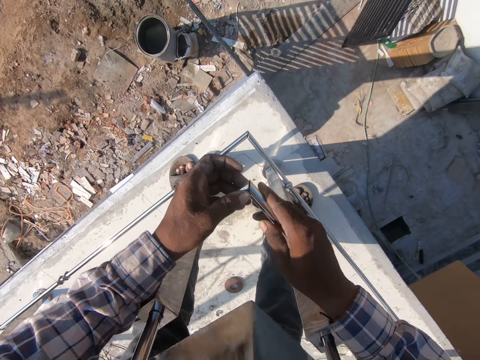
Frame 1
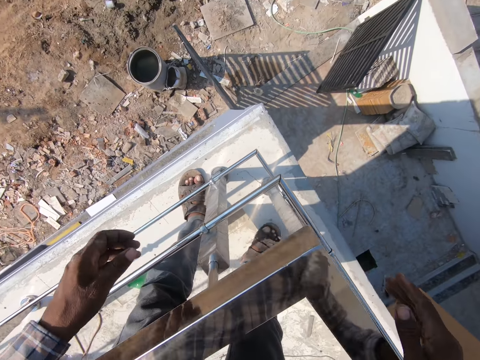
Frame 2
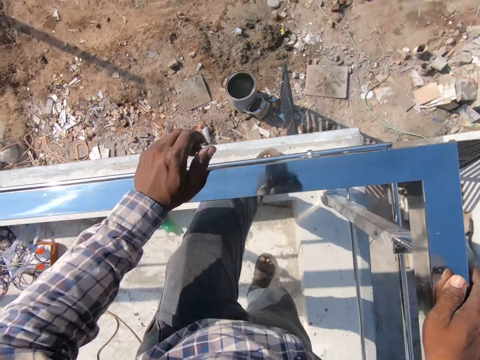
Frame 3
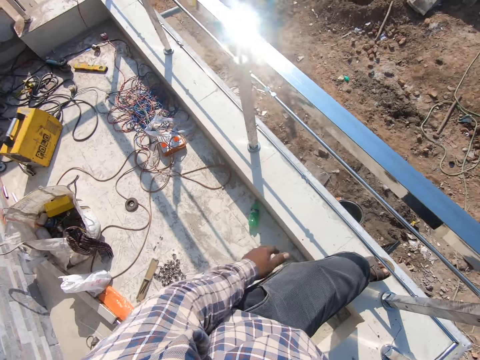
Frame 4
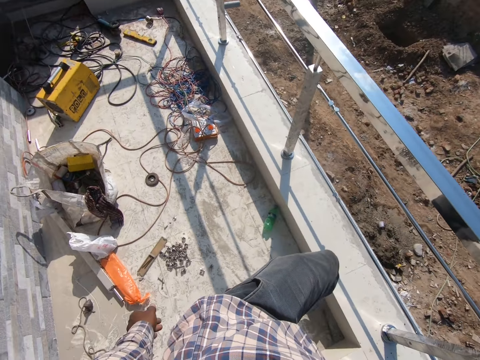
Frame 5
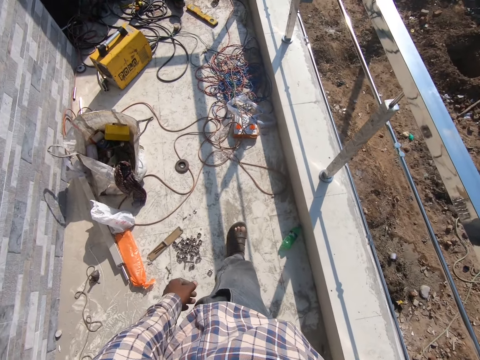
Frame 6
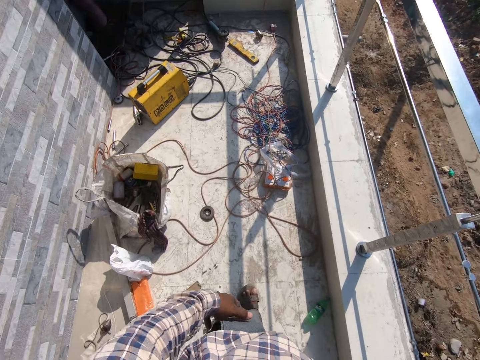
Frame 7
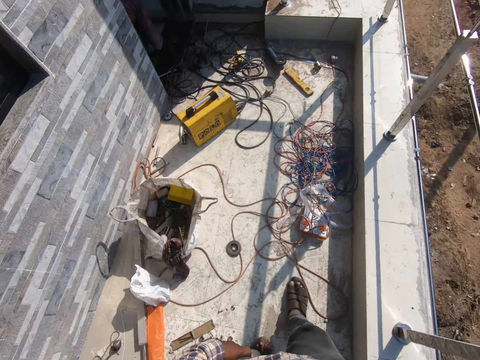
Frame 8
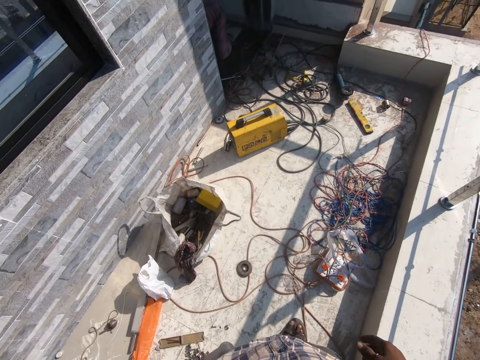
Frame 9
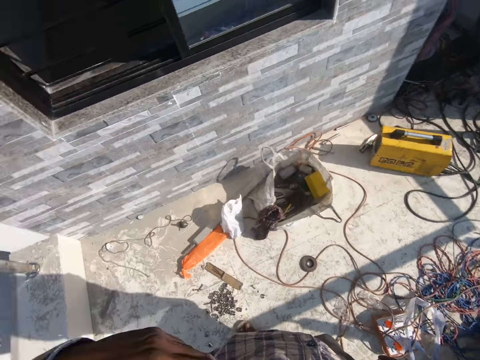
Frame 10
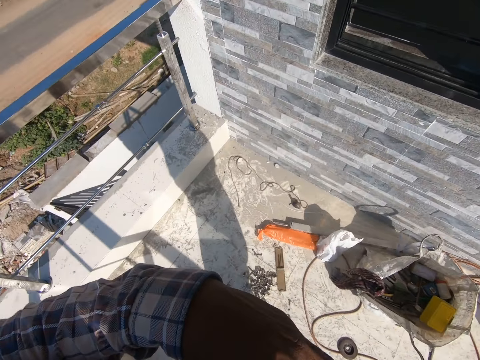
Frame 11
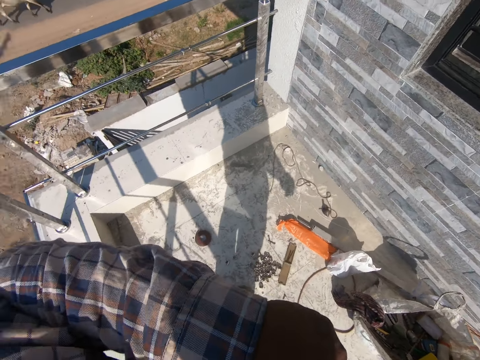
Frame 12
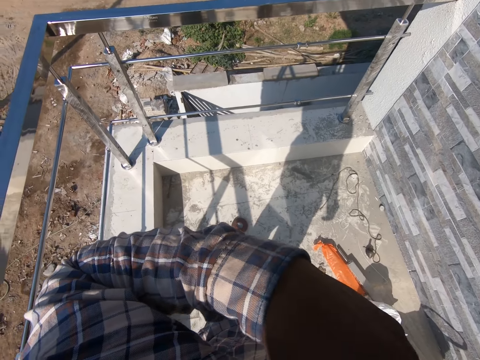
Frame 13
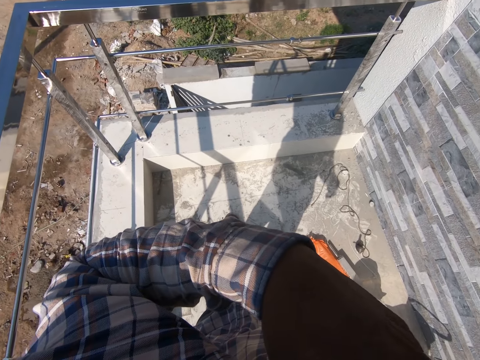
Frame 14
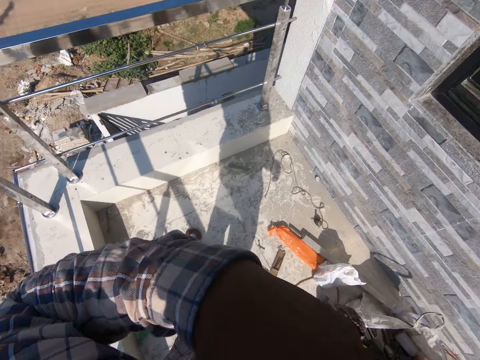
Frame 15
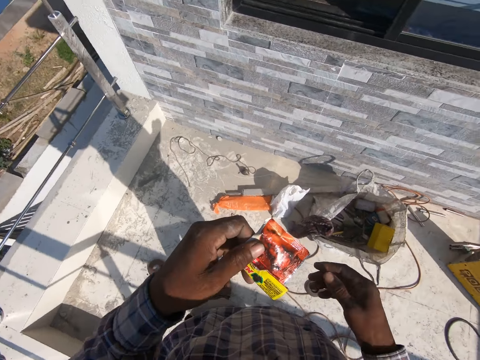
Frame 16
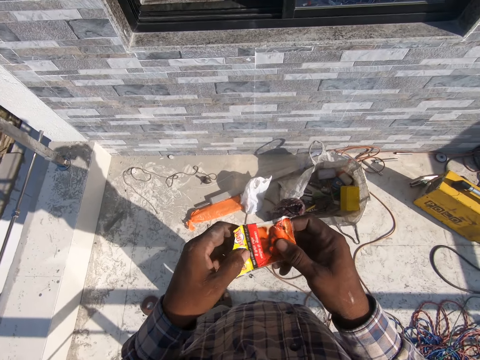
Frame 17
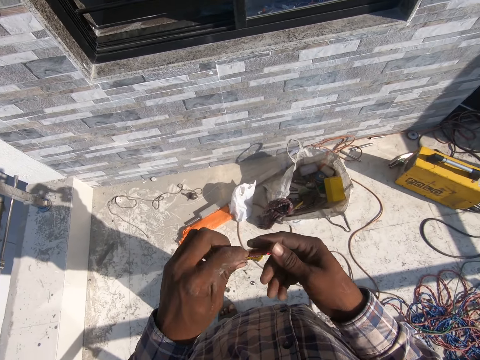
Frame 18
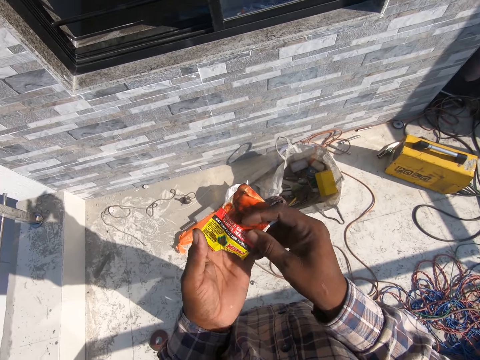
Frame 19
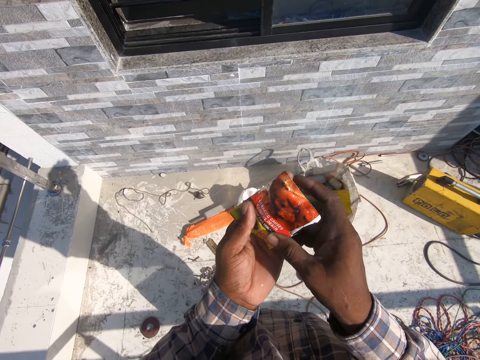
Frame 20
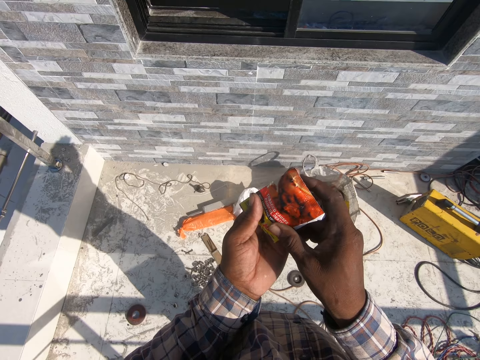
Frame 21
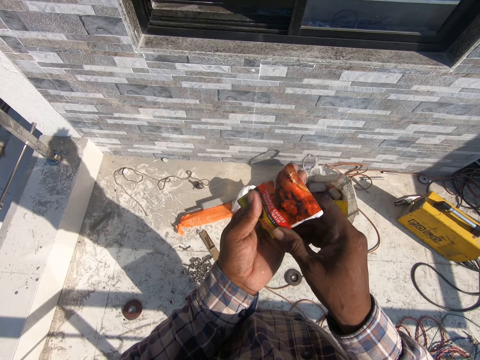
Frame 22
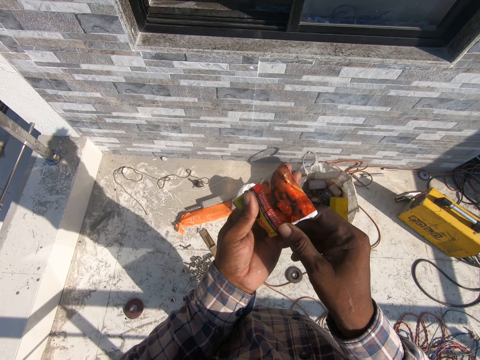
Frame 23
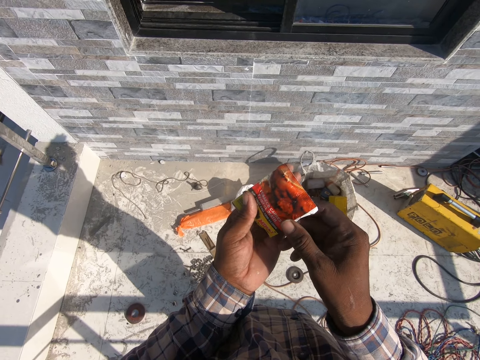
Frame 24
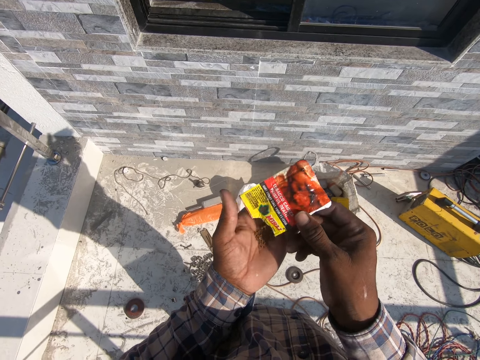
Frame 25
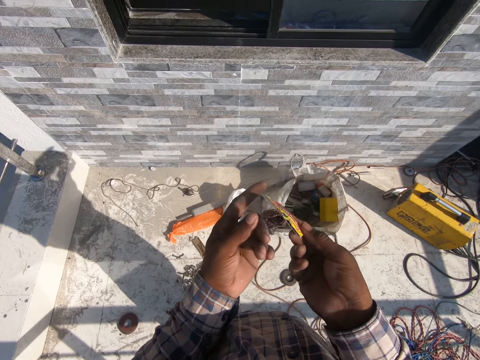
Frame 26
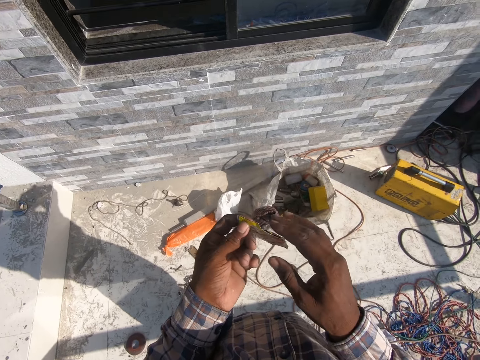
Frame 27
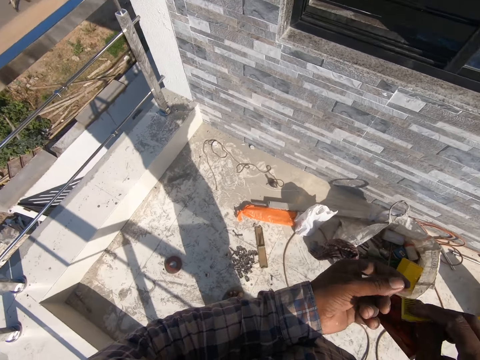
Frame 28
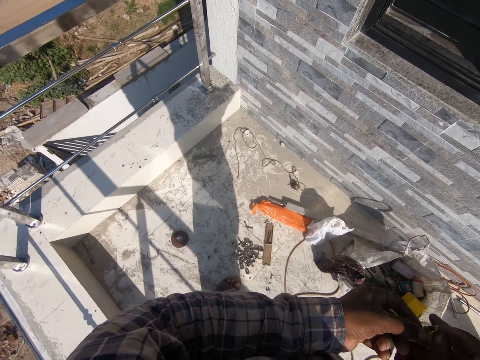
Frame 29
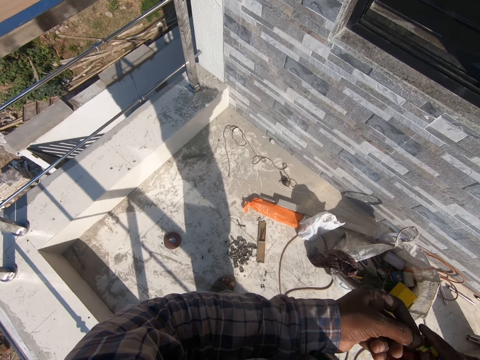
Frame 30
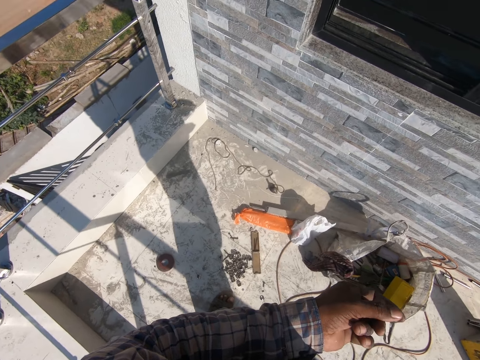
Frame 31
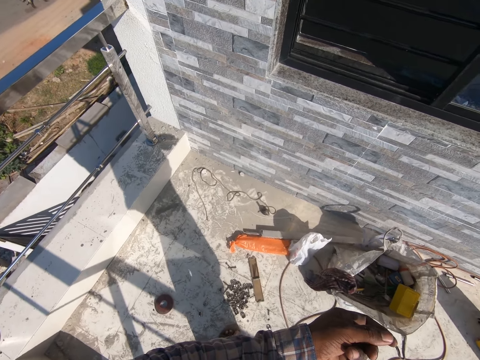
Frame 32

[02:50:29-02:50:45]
The camera wearer removes a sachet of something. He takes a paper and pours something in his hands. He folds the sachet of something.

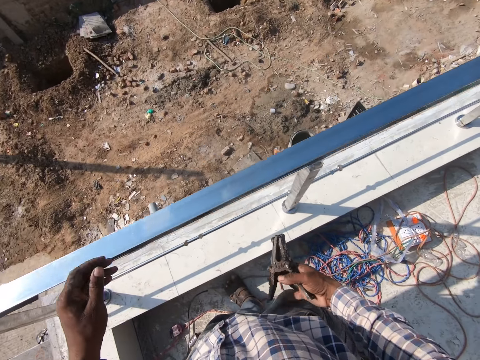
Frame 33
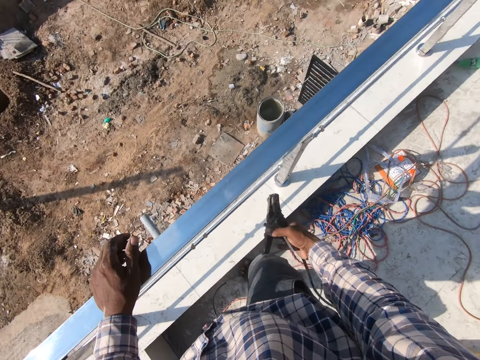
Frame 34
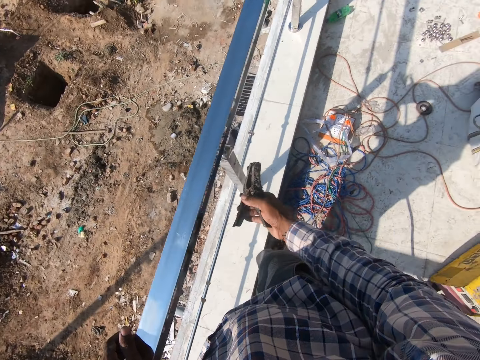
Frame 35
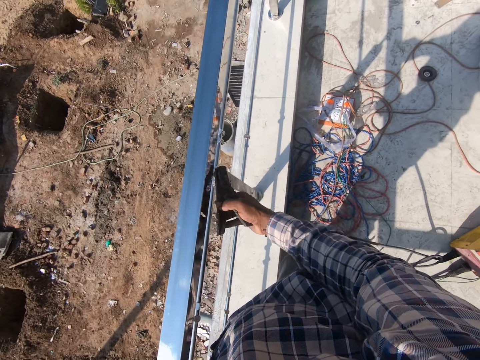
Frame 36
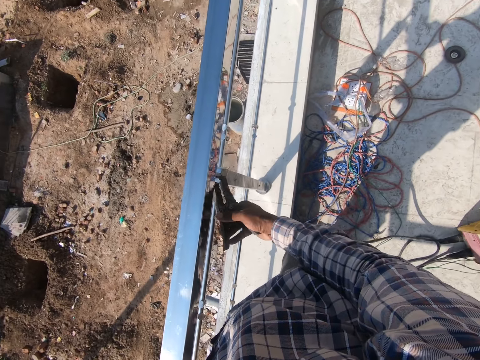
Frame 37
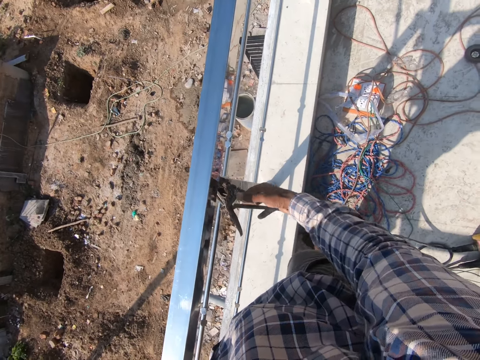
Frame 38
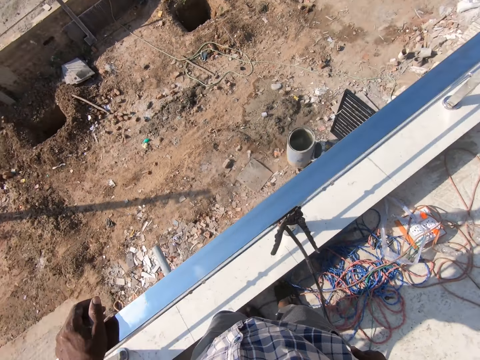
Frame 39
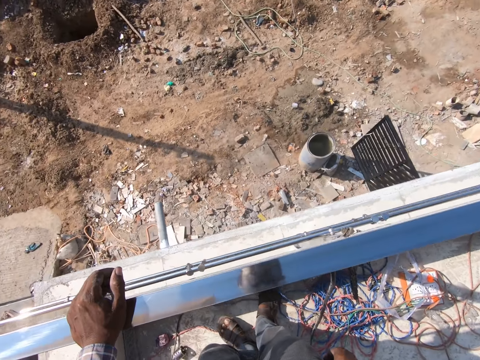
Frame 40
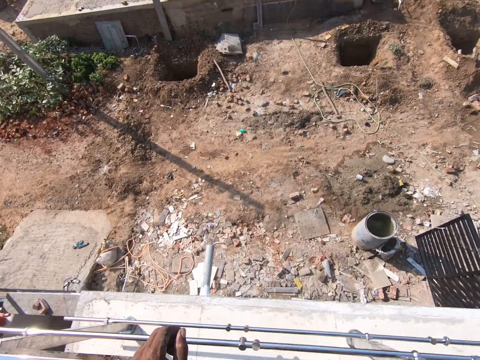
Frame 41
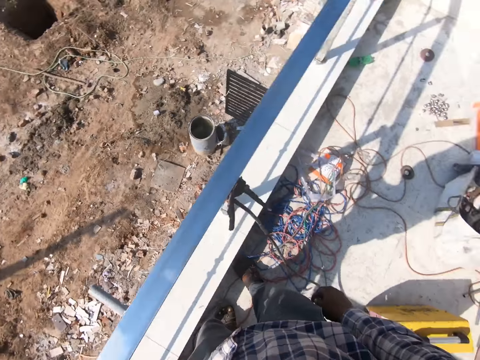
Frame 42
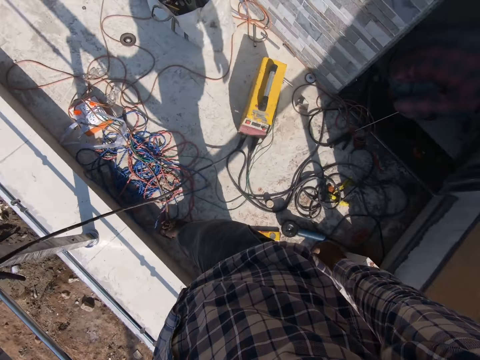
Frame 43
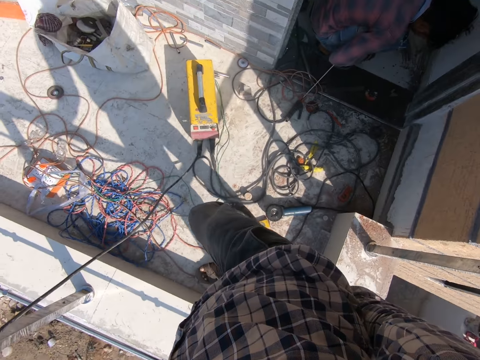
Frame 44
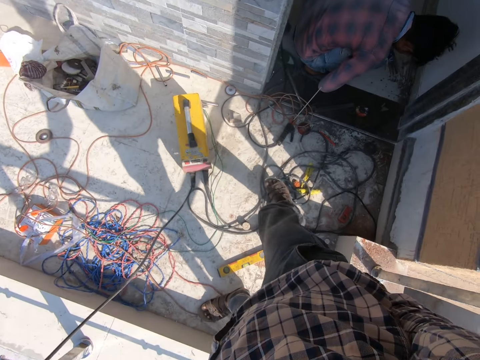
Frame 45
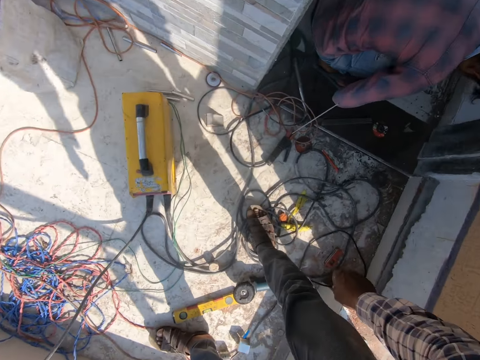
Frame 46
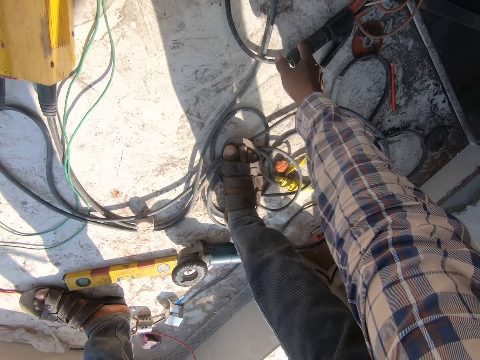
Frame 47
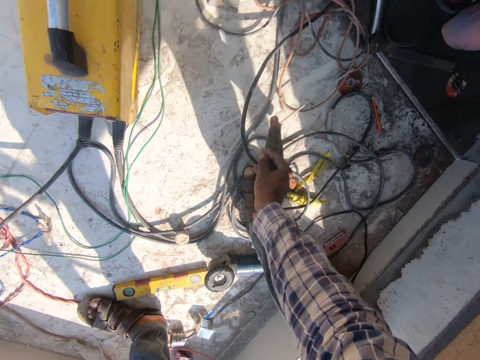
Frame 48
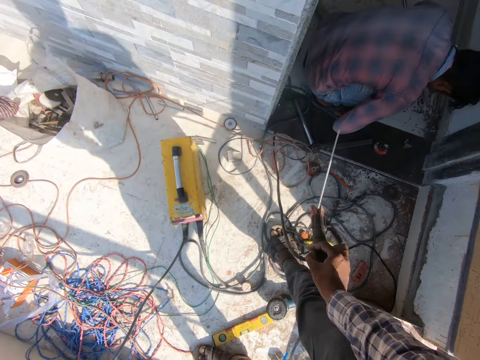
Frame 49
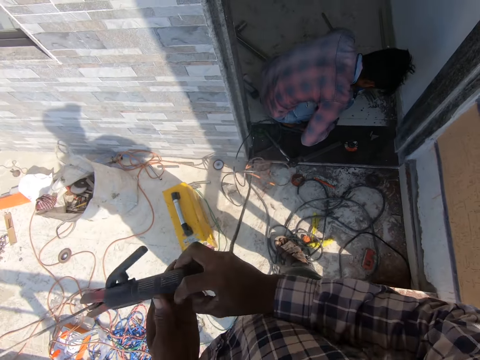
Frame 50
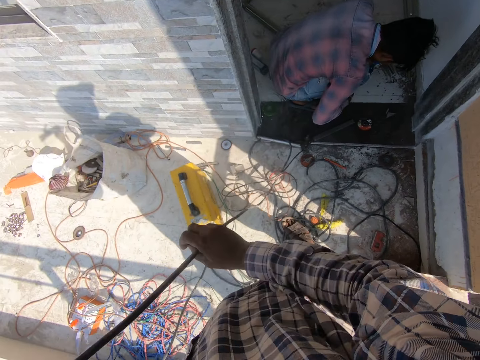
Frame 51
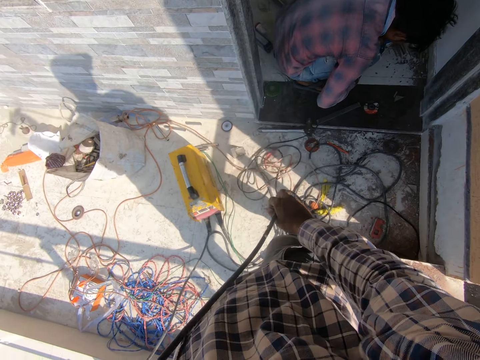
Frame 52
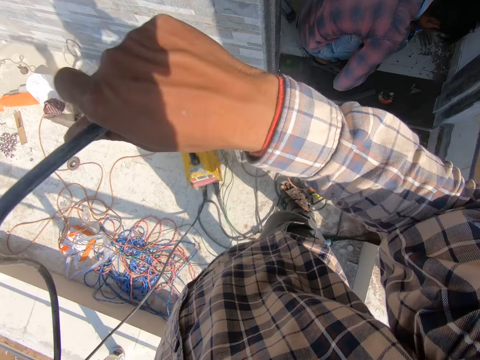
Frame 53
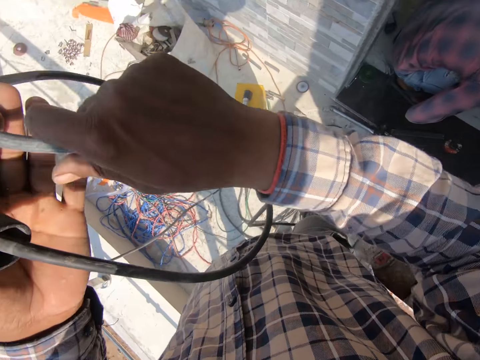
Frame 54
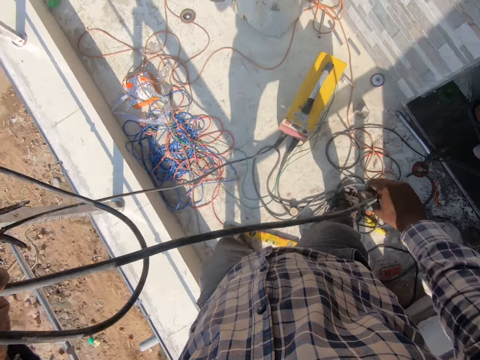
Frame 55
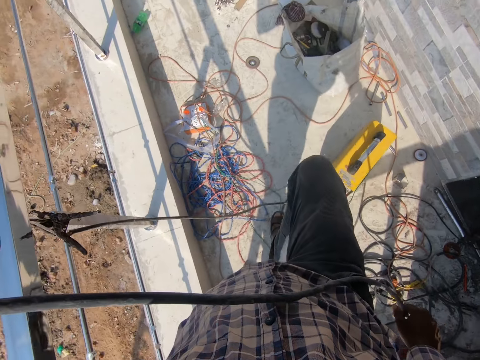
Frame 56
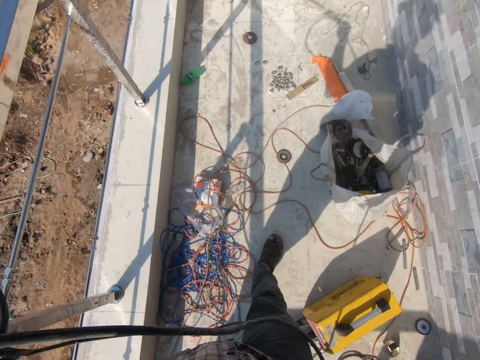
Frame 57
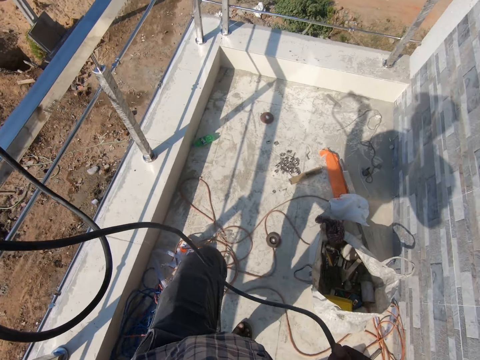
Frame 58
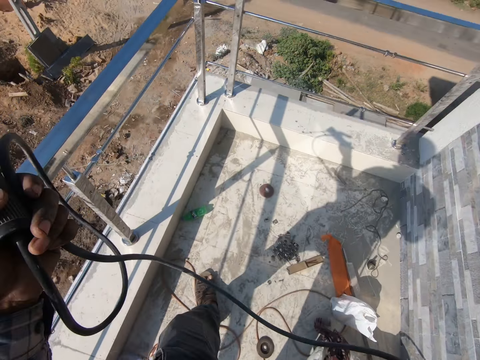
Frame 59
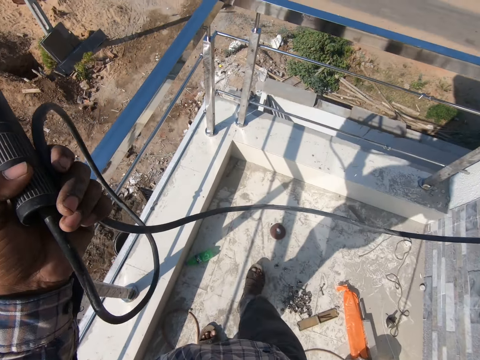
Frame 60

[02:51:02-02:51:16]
The camera wearer plugs the earth cramp on the metal rod. A person squats. The camera wearer picks the welding machine electrode holder. They adjust the welding machine cable.
